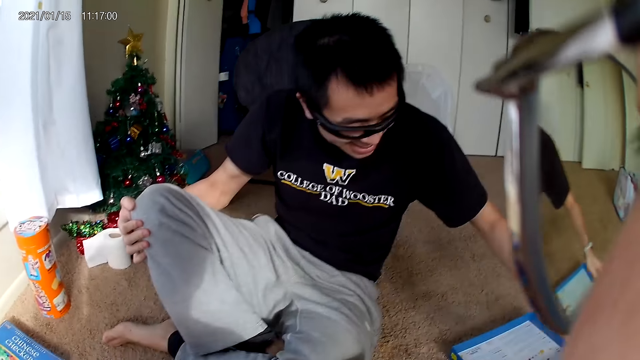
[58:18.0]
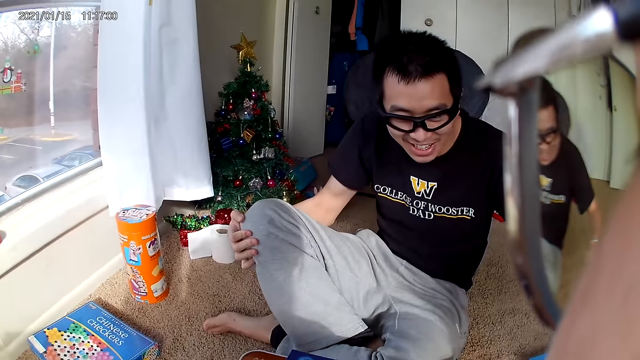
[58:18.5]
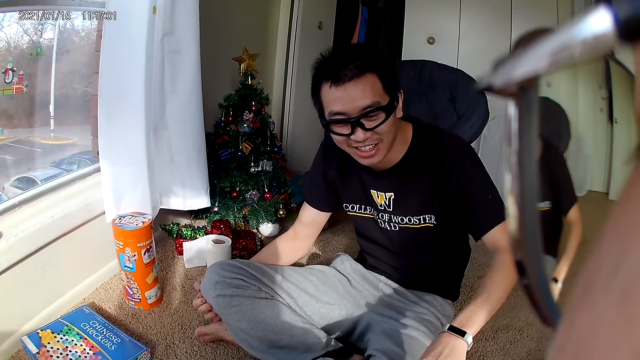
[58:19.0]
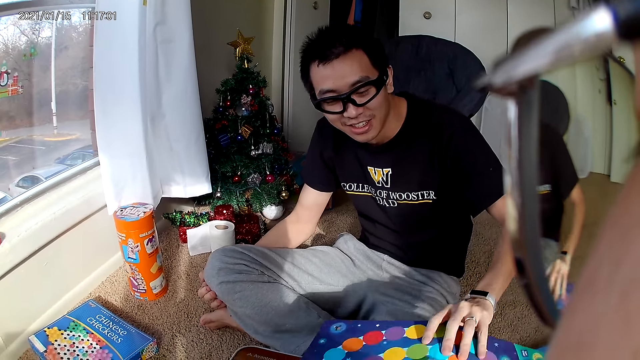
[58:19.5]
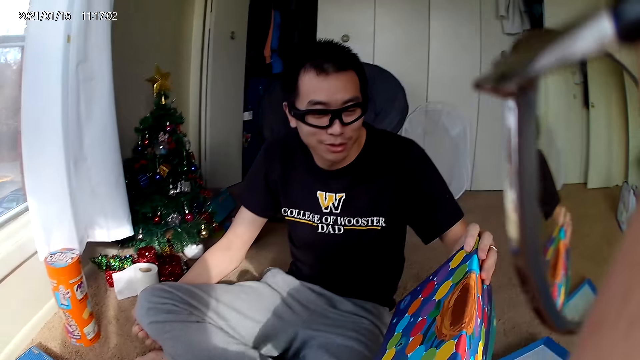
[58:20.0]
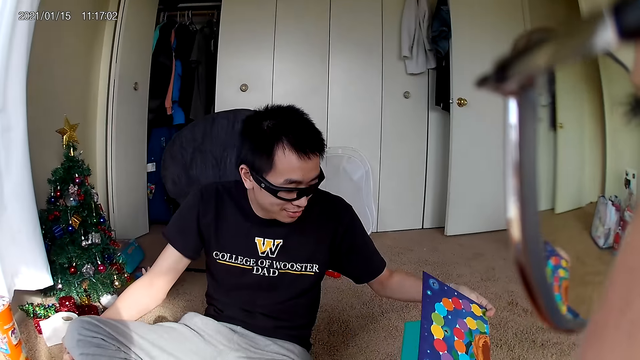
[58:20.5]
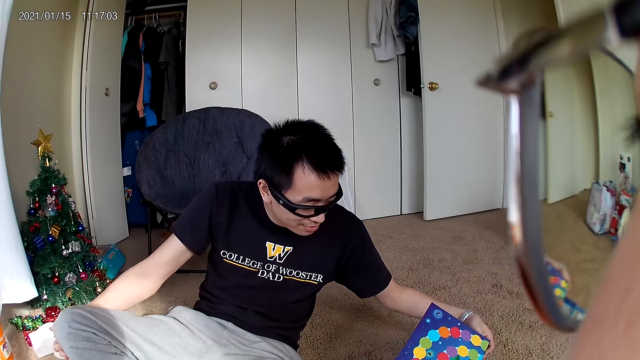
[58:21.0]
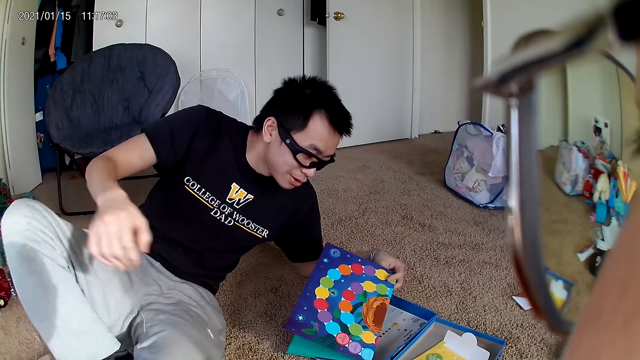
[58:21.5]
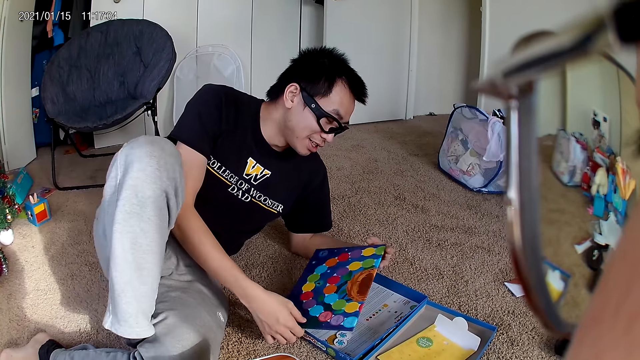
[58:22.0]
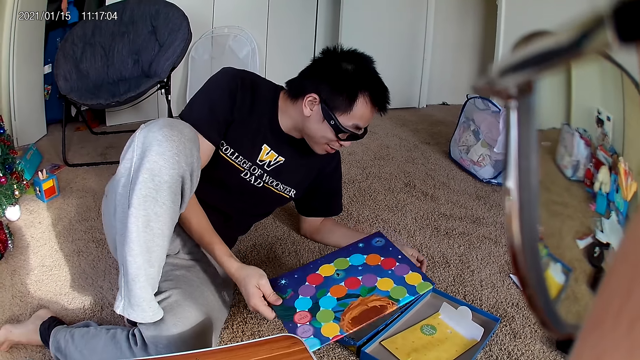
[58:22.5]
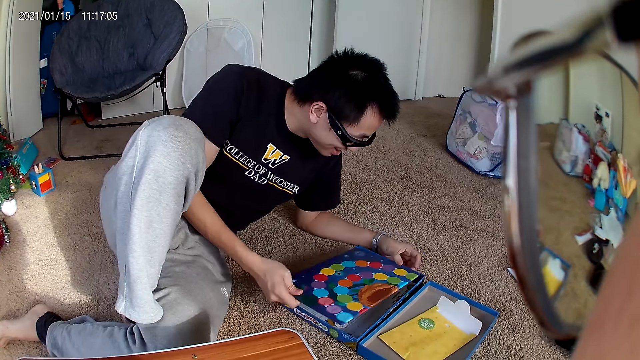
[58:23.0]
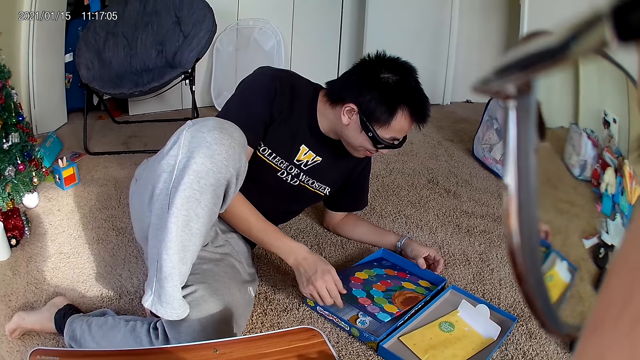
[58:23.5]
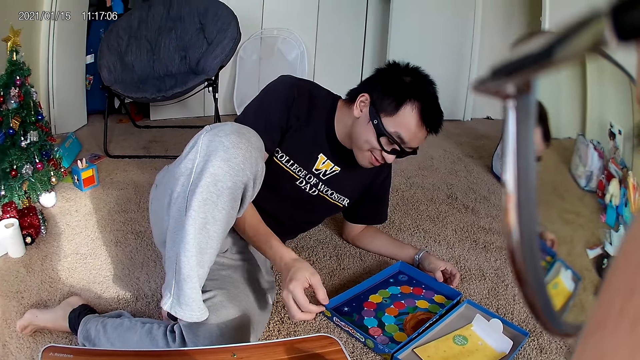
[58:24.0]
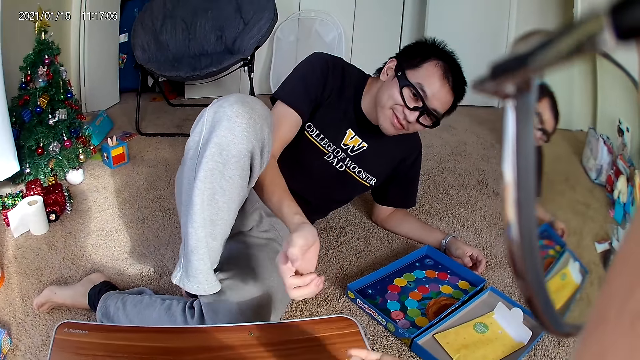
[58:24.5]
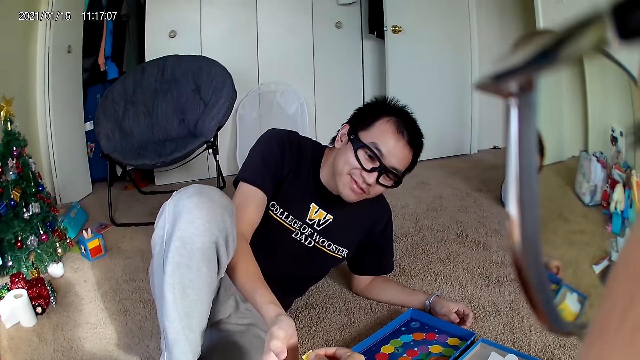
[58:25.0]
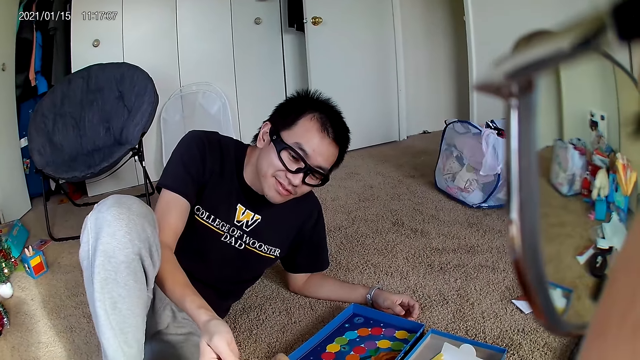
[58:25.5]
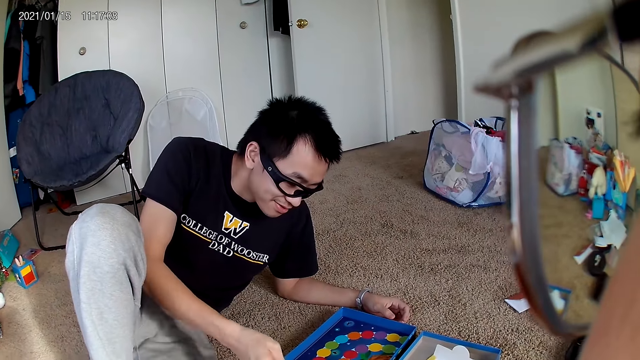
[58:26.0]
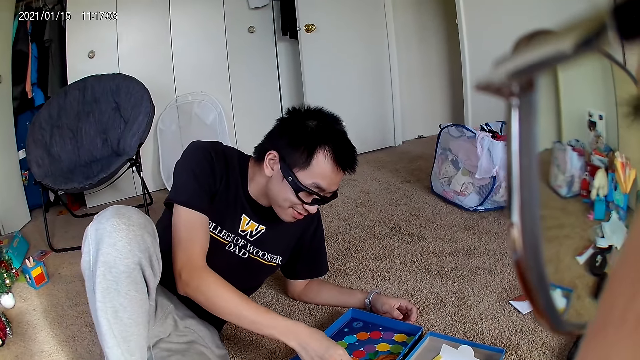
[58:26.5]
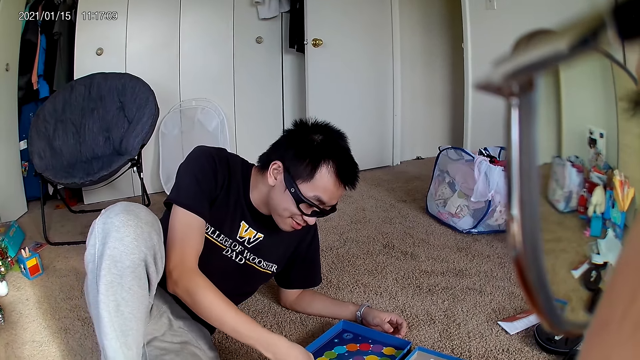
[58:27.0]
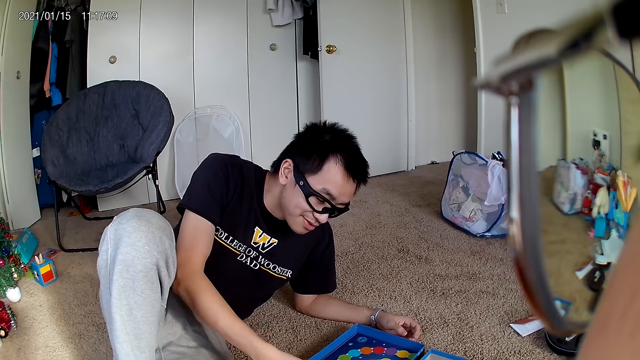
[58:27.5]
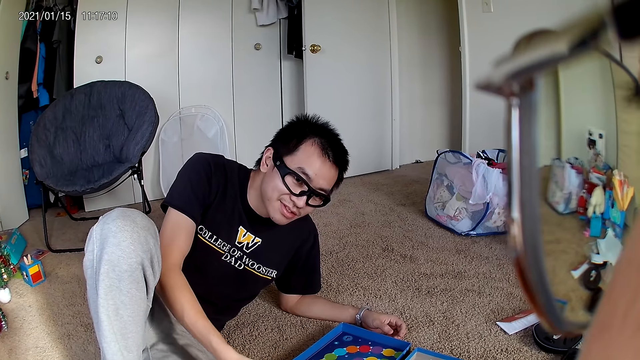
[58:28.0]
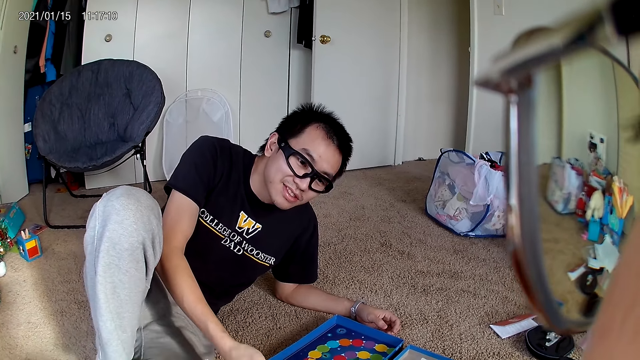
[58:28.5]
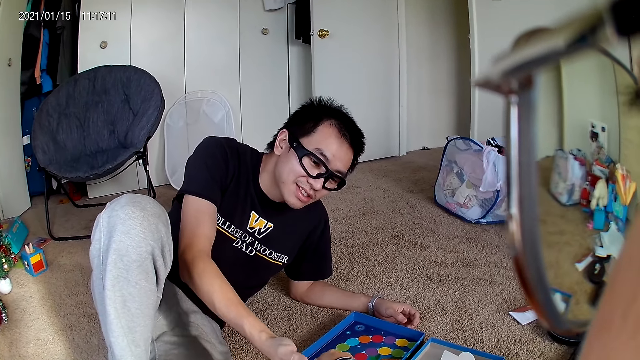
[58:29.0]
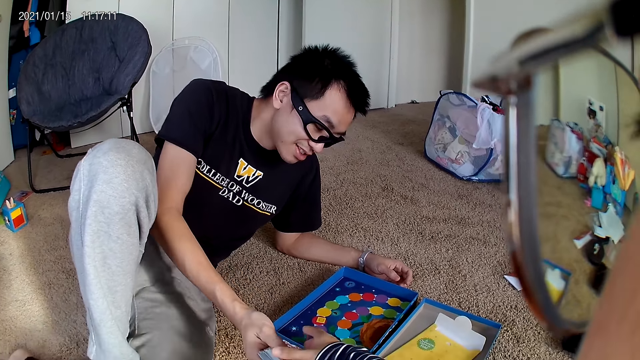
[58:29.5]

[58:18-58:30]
A man picks the board from the floor with his left hand and holds the board game. The man puts the board in a carton on the floor with his right hand. The camera wearer passes cards to the man with her right hand. She holds the scrabble.

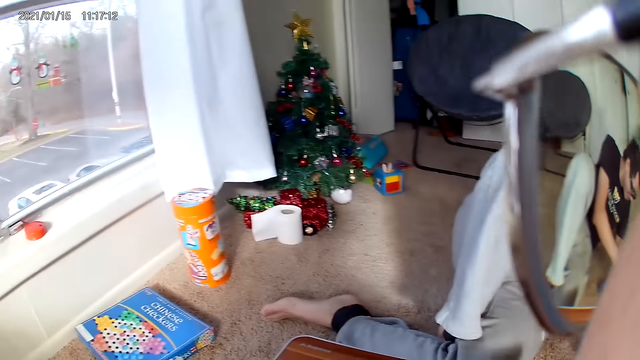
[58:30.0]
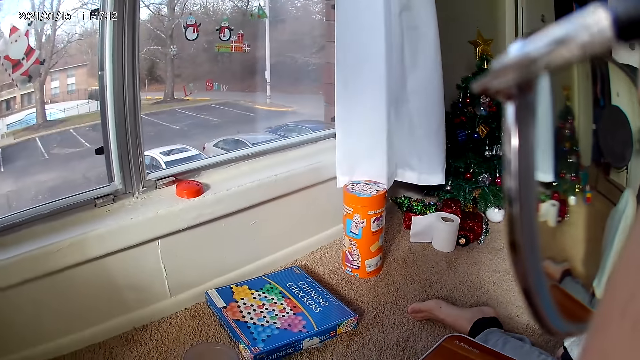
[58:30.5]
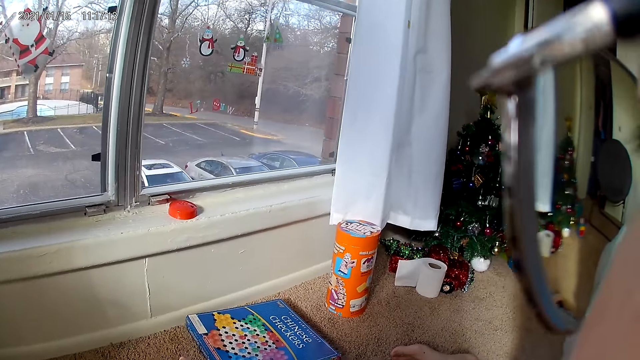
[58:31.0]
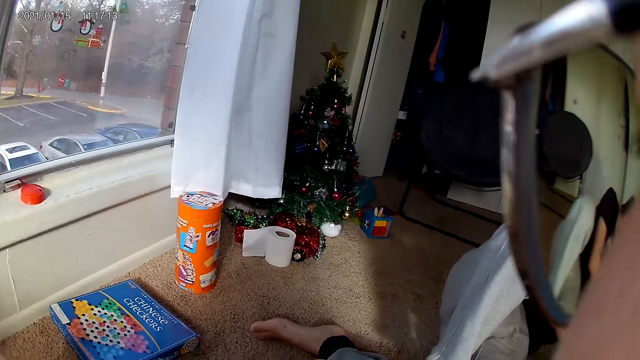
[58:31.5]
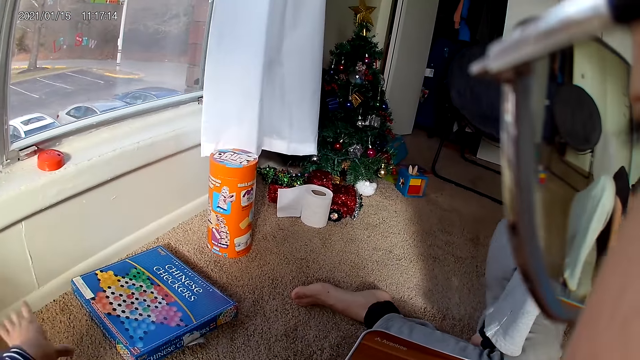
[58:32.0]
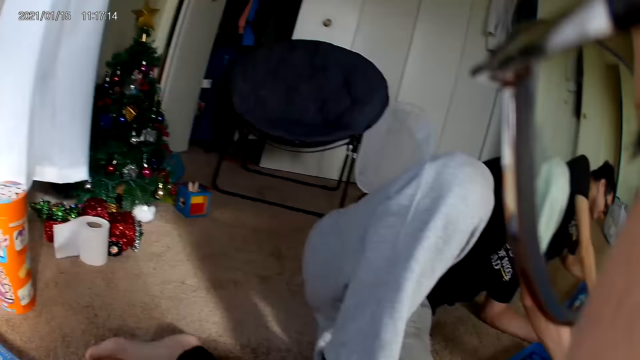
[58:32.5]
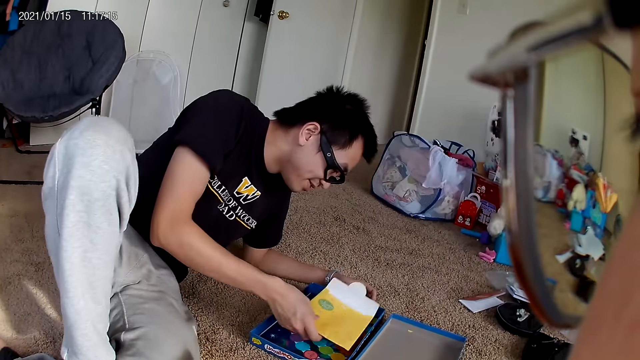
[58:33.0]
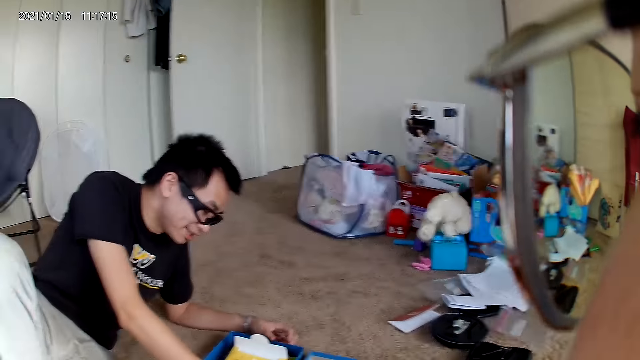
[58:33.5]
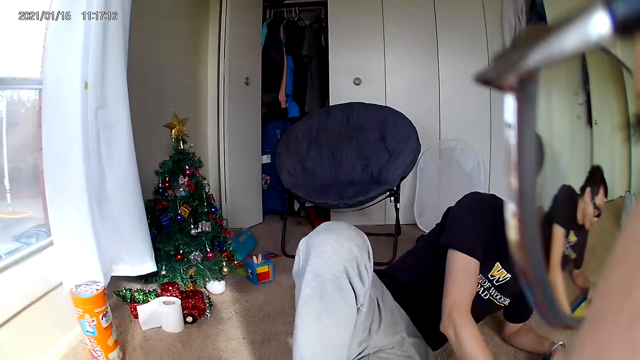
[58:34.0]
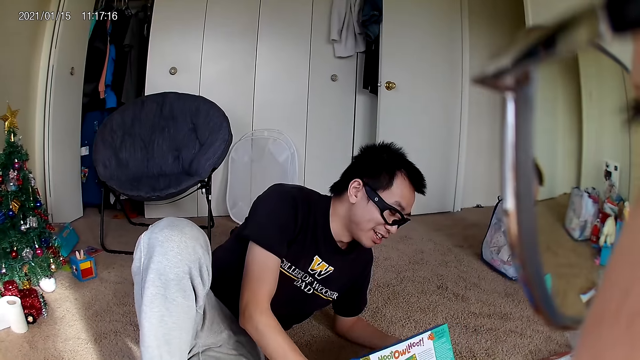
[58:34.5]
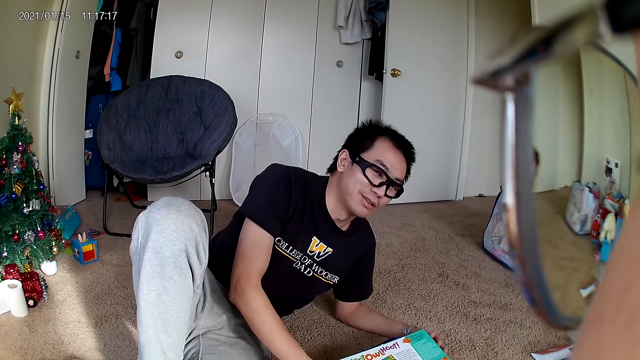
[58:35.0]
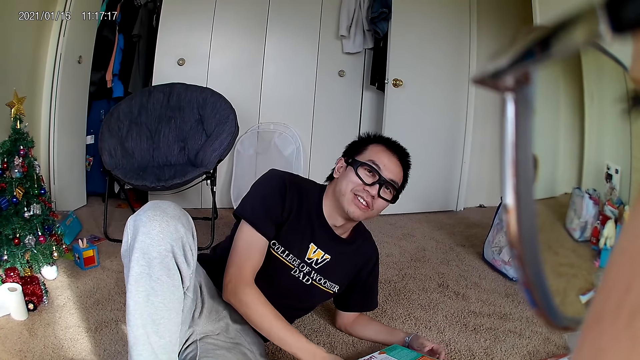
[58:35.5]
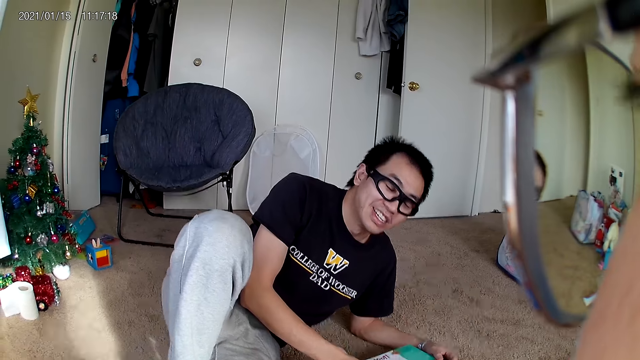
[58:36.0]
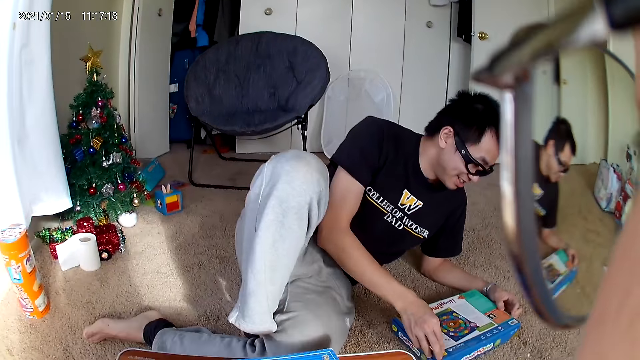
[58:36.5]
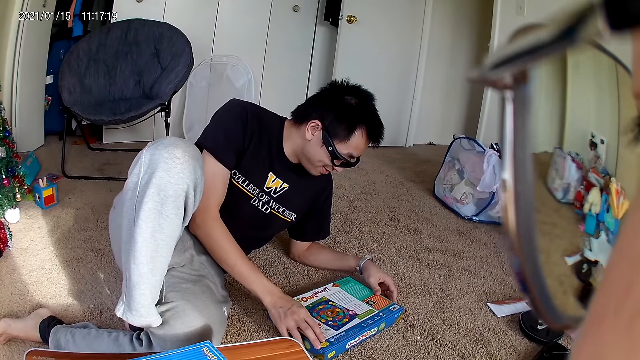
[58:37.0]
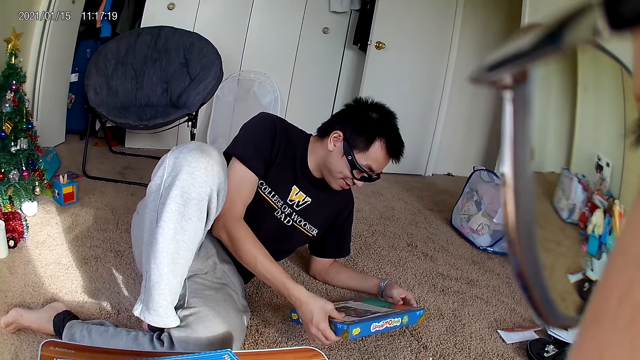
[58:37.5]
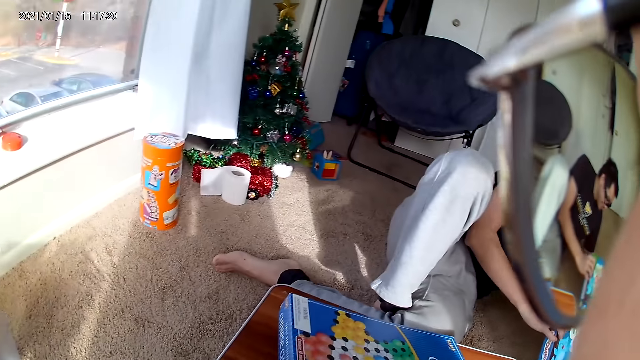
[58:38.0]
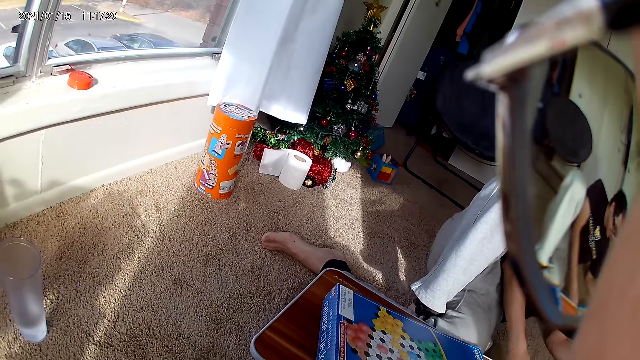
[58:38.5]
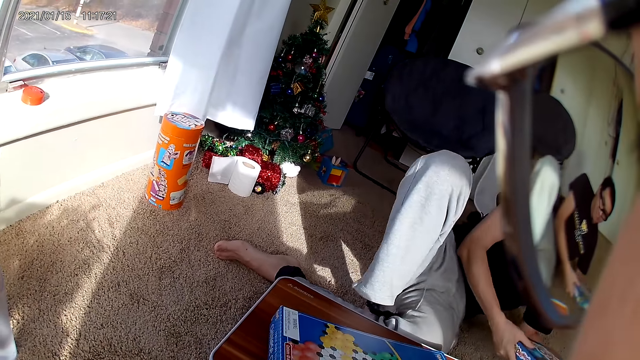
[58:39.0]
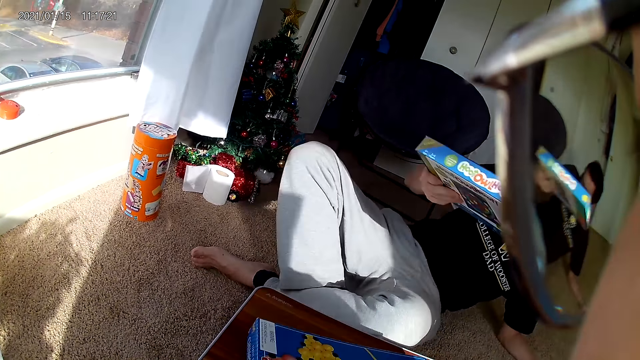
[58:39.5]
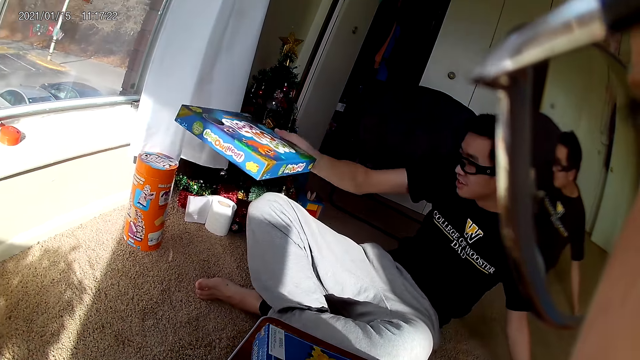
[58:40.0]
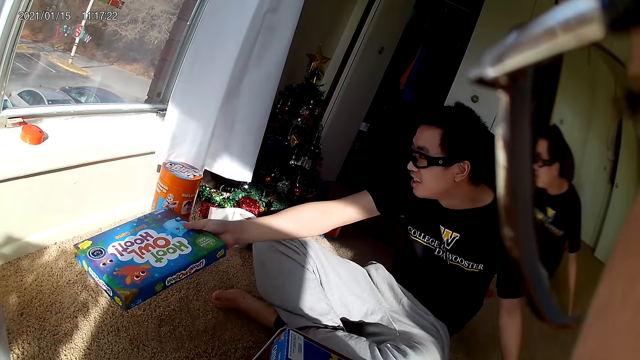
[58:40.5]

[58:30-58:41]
A man picks an open envelope. The man closes the carton or pack with another carton in his right hand. The man picks the carton from the floor with his hands and holds the pack.
